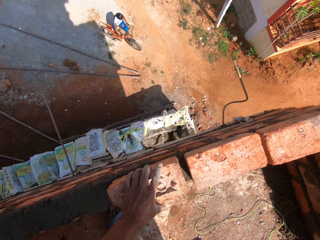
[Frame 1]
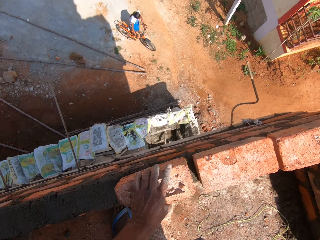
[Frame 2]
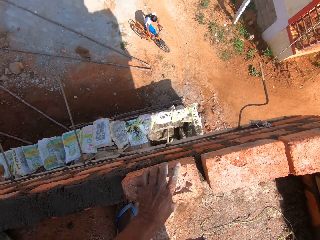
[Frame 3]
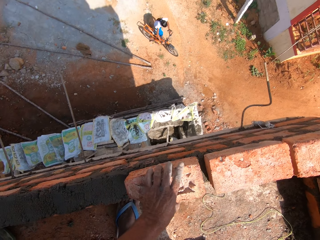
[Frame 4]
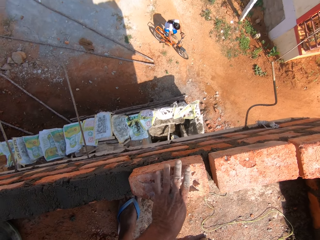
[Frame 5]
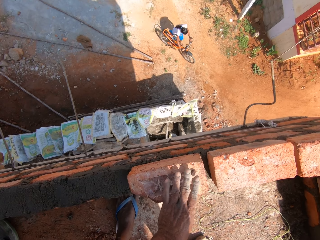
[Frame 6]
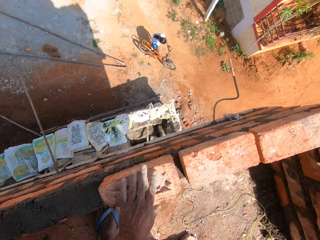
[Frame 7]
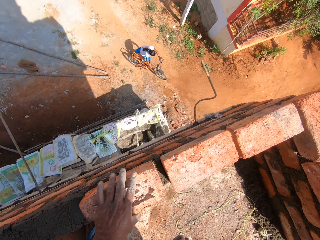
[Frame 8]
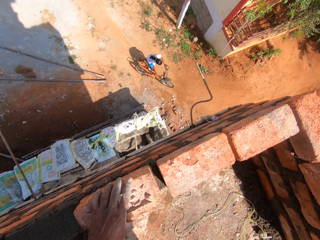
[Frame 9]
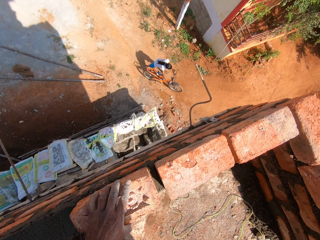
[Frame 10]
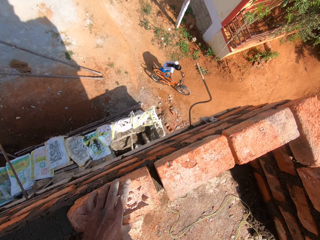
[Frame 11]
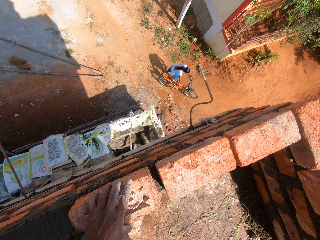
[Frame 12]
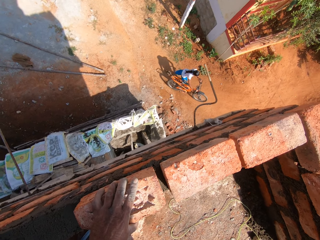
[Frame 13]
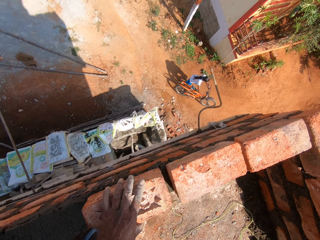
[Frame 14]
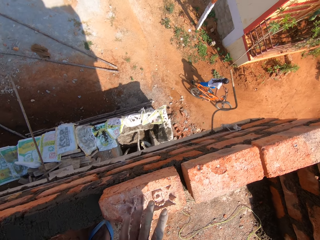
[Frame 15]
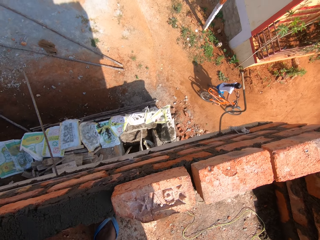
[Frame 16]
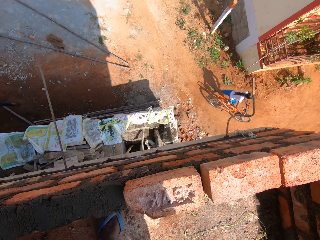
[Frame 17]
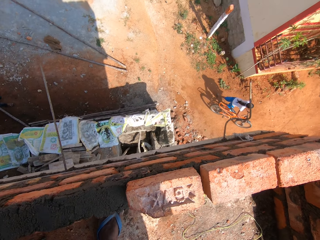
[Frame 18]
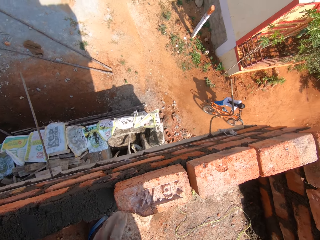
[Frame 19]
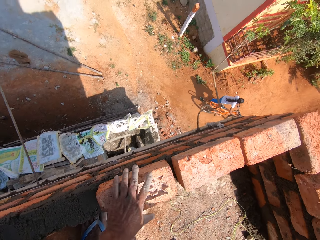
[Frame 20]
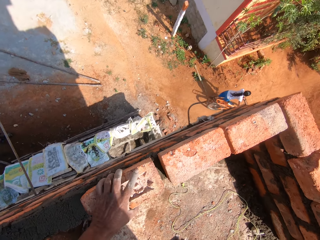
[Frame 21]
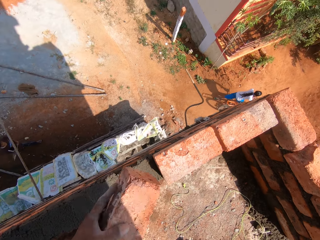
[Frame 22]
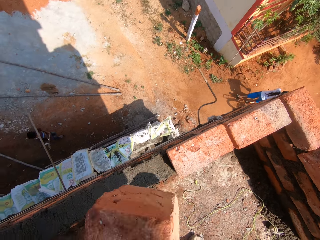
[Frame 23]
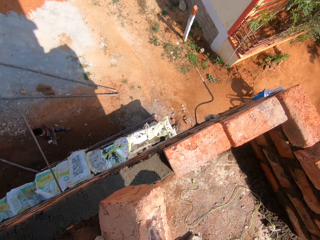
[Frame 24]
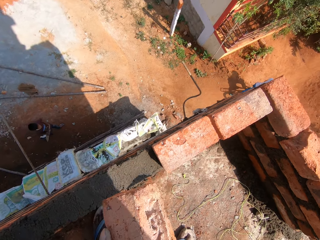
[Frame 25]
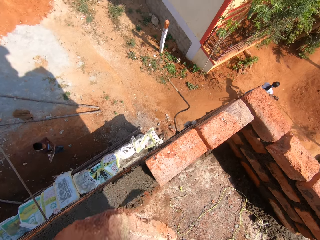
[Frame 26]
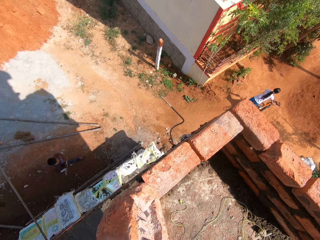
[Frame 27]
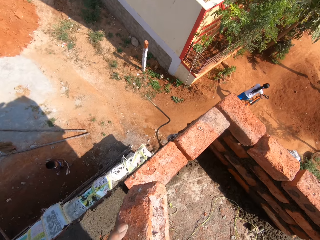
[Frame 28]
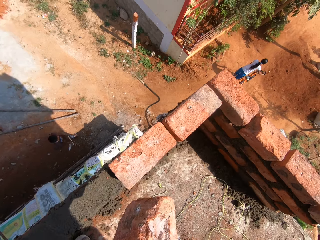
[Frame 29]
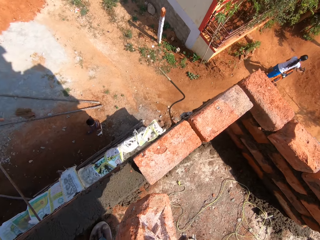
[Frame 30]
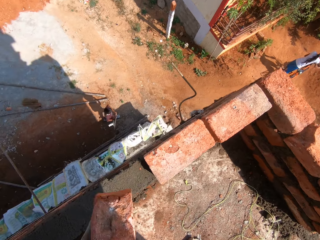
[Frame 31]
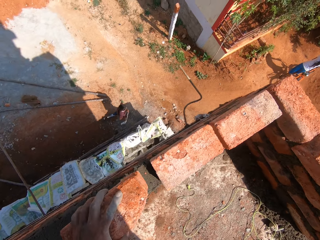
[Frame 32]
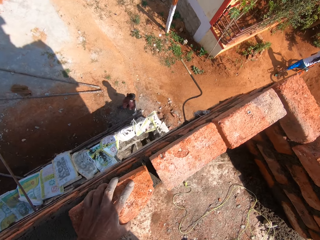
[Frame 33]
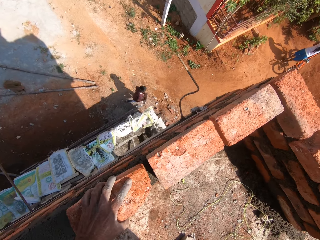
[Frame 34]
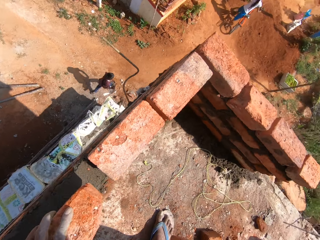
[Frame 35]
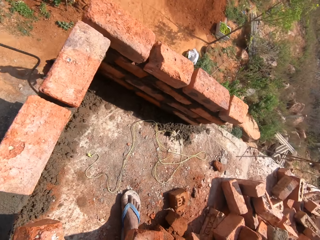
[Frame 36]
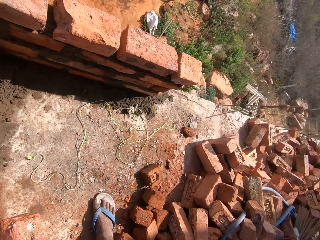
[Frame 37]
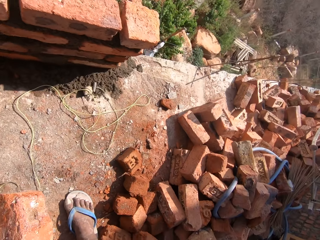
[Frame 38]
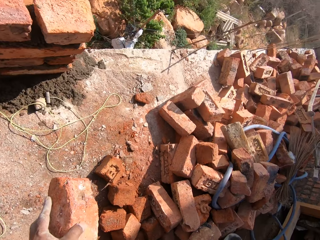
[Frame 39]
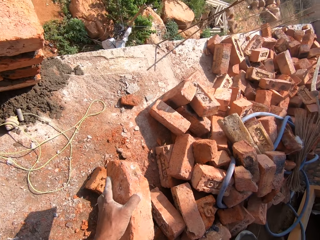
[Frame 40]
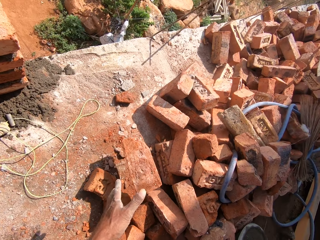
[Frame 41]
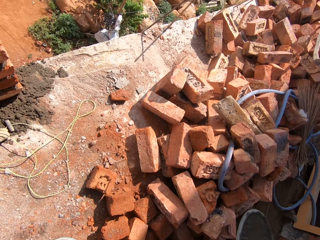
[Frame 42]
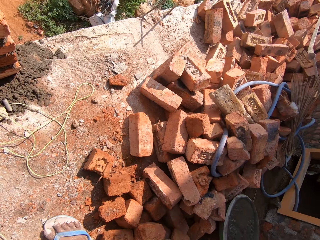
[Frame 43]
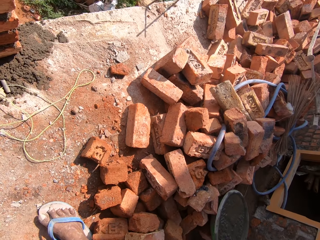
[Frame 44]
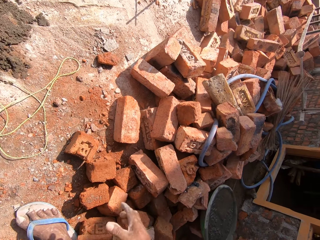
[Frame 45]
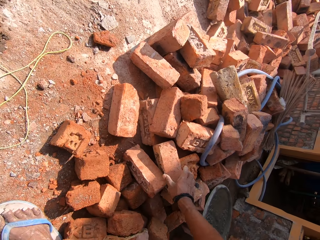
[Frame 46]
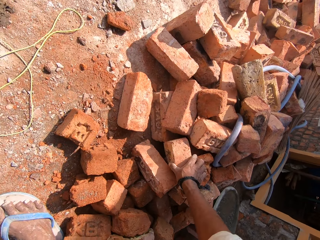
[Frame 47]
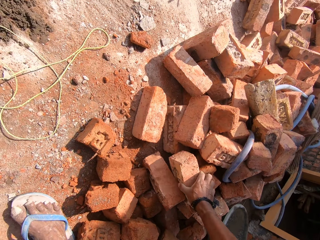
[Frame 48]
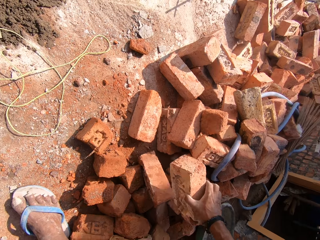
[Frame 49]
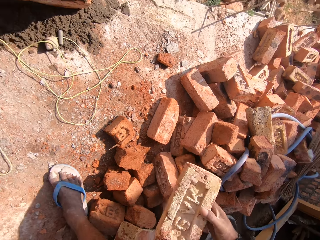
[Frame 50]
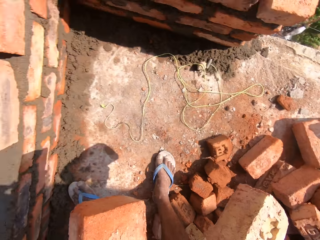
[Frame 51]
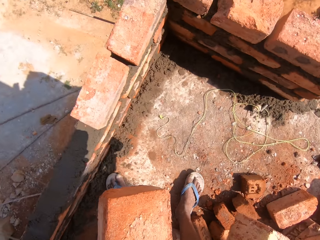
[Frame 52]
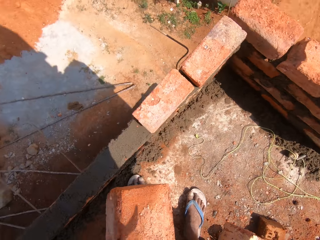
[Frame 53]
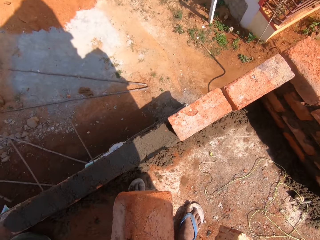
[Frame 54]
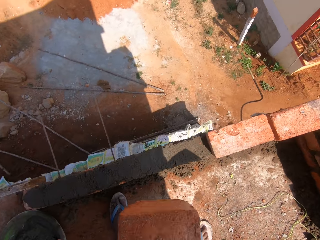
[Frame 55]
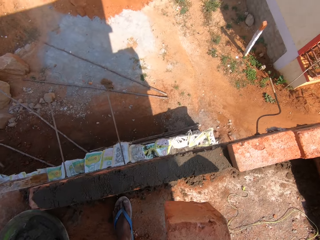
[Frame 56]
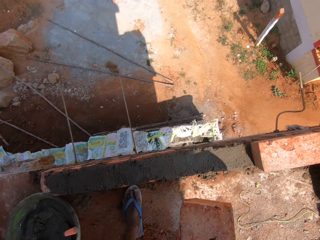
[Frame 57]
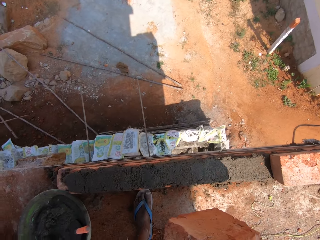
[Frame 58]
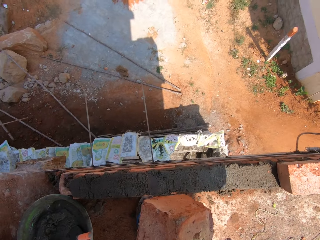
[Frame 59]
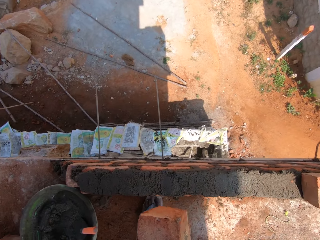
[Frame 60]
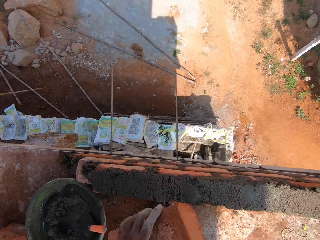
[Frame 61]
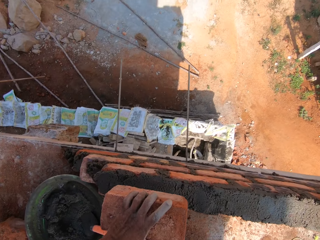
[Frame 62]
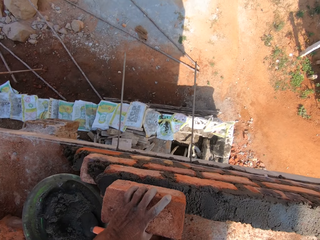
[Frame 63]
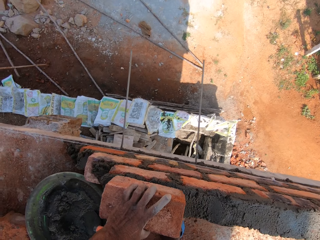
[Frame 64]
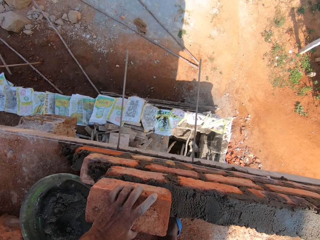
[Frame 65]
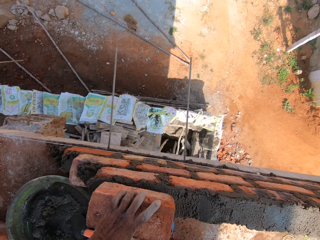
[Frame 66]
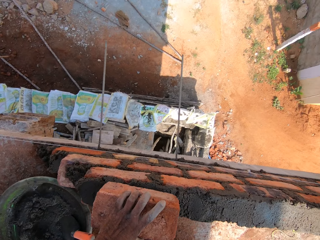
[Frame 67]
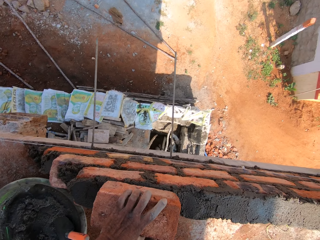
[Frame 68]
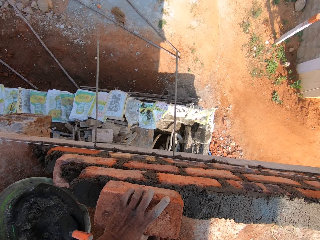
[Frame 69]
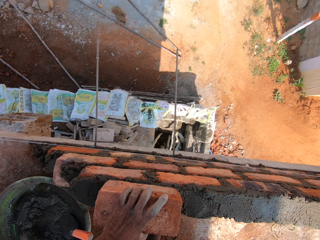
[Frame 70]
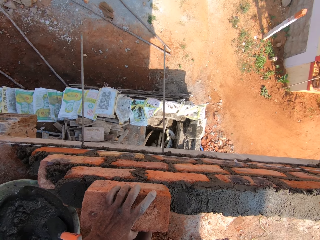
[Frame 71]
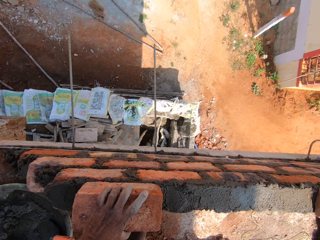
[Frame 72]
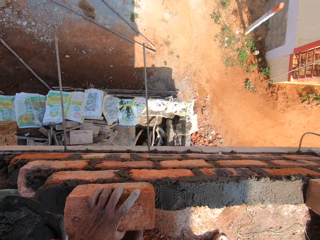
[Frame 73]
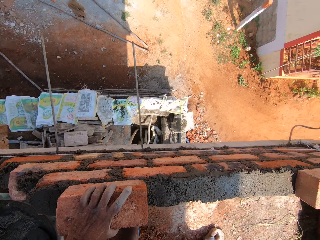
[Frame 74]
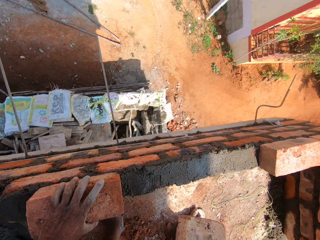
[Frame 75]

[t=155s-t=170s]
The camera wearer puts the block or brick on the plaster on top of the other bricks with the left hand. They hold the block with the left hand, look at the brick on the hand, and lift the block with the left hand. They throw the block on the ground with the left hand. They pick up a block with the right hand. They put the block on the plaster on top of the other bricks with the left hand.

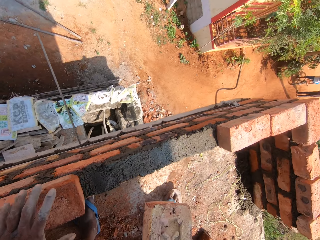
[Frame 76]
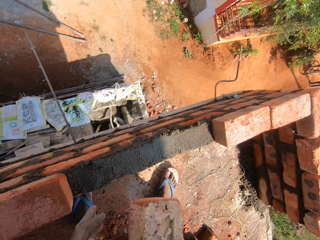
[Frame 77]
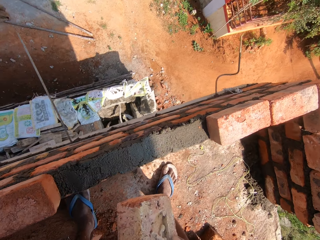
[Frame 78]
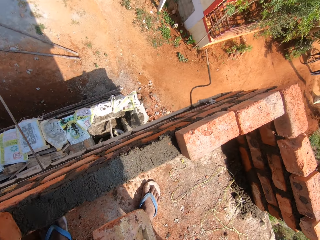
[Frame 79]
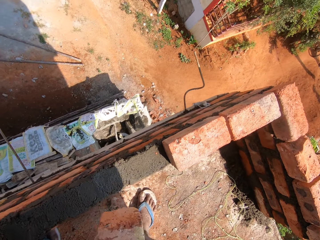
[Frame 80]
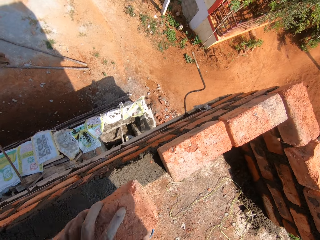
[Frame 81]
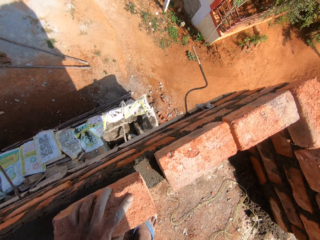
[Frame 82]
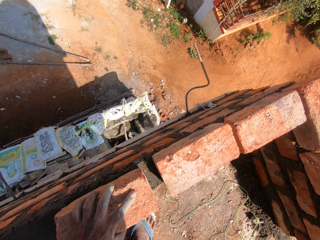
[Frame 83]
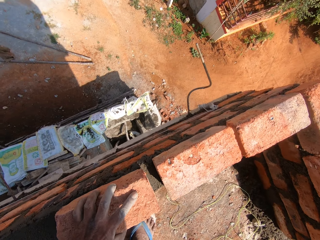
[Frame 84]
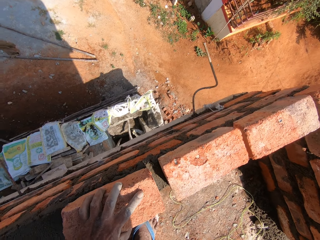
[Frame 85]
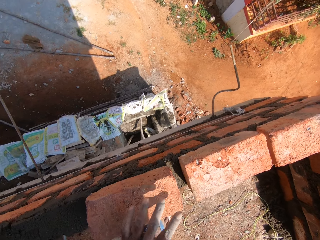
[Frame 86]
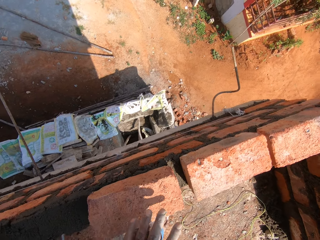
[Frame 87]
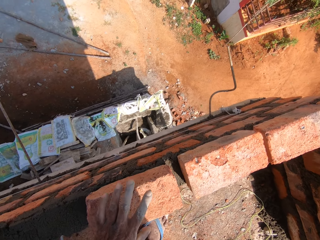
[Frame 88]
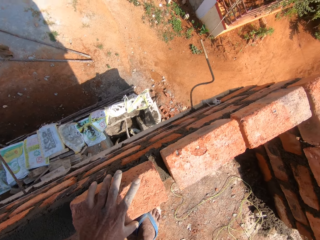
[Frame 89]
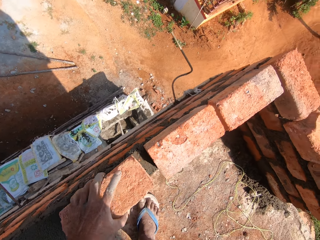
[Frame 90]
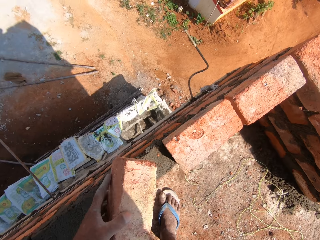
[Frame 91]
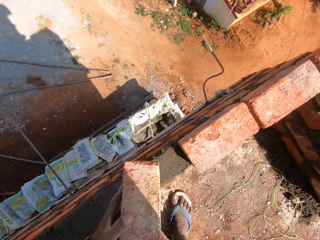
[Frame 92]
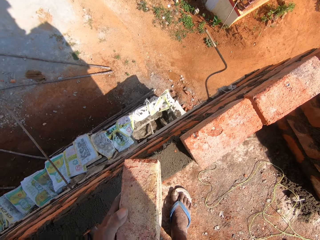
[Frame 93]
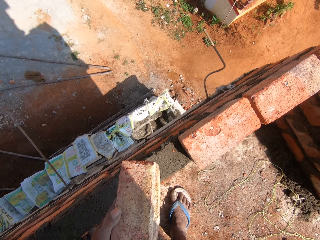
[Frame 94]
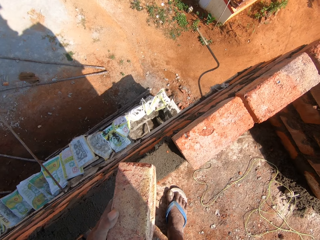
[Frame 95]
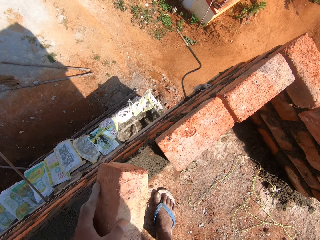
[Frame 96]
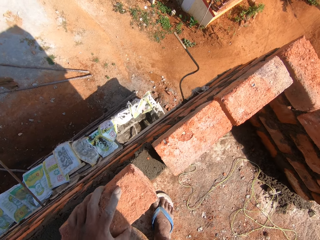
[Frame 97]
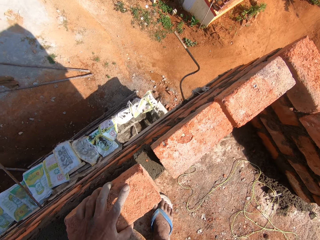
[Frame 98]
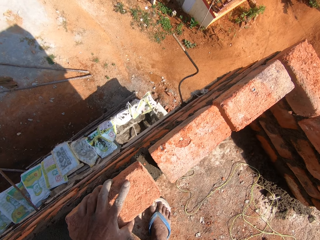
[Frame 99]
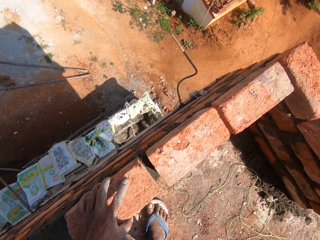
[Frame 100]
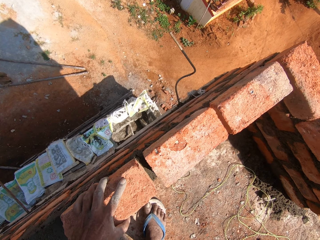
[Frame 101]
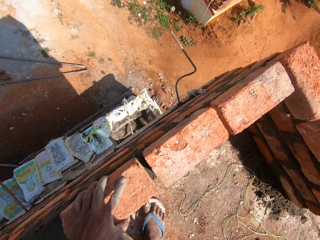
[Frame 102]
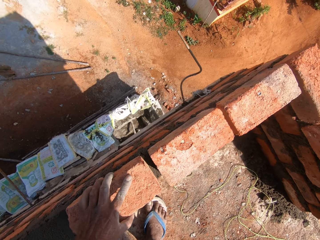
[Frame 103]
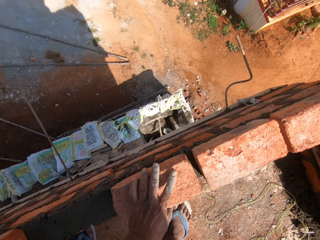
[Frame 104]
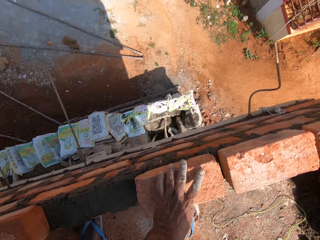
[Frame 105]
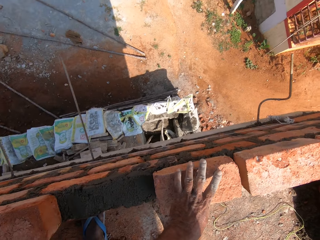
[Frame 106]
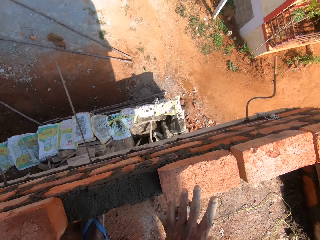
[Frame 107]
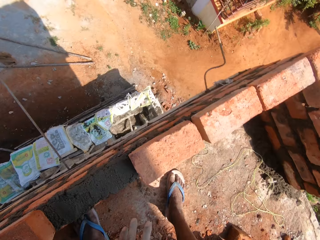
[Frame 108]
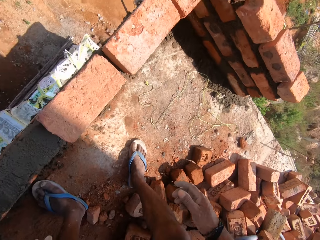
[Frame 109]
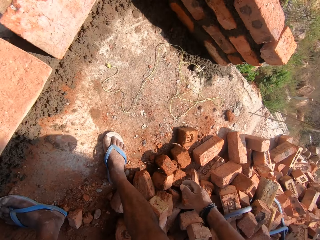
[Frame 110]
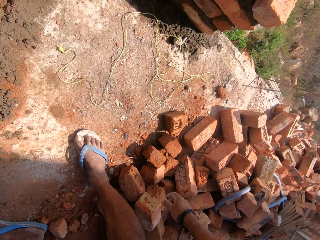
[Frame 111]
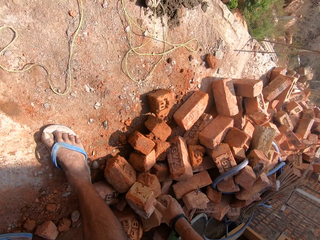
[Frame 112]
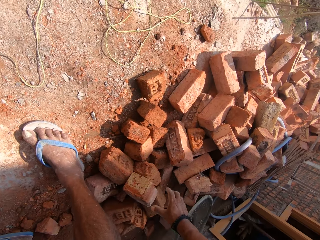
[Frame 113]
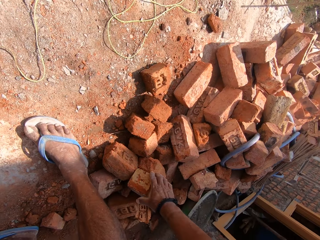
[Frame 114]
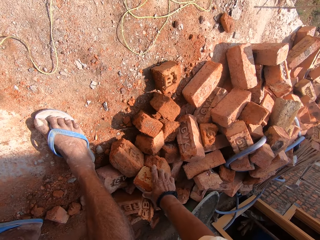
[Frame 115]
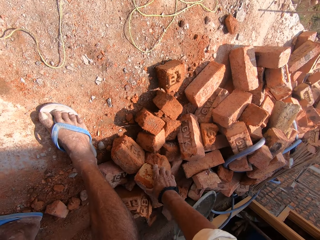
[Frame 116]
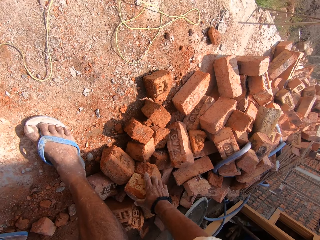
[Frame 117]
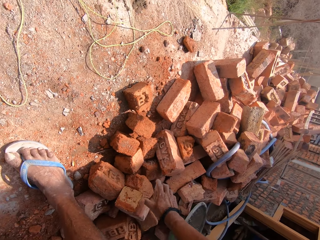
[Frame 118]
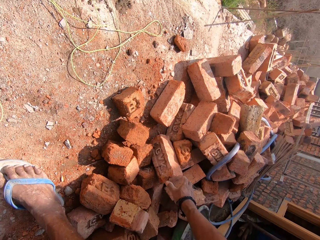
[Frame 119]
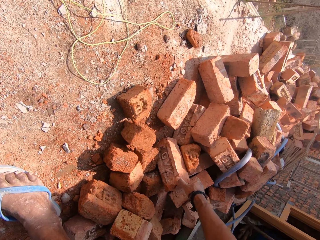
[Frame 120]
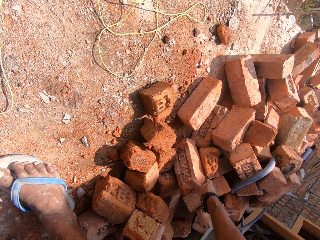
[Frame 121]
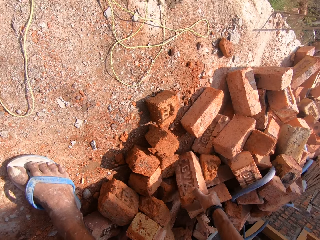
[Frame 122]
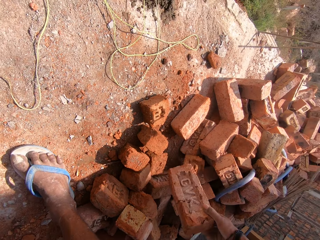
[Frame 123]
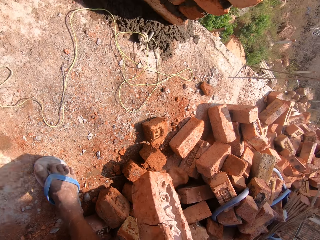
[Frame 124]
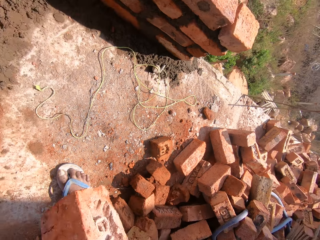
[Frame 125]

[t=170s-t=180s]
The camera wearer picks up a block with the right hand. They put the block on the plaster with the left hand. They pick up a brick.
